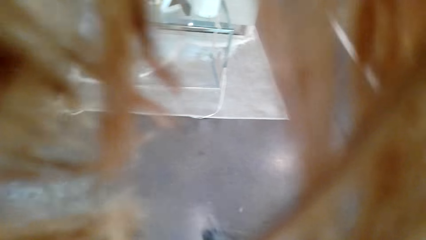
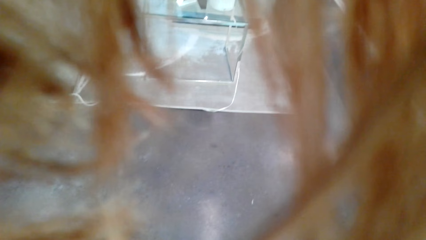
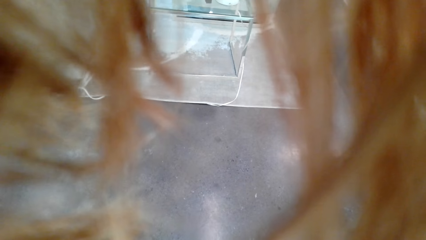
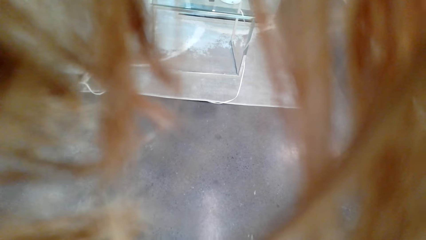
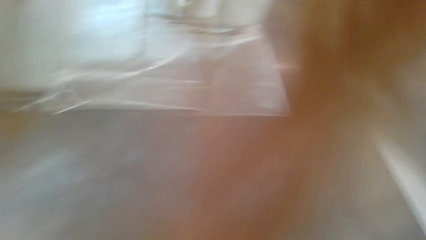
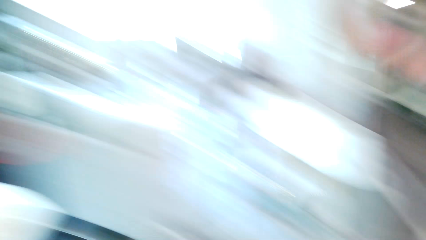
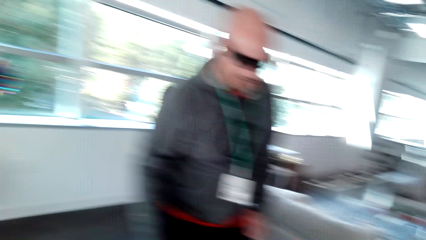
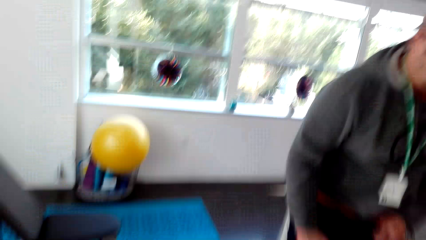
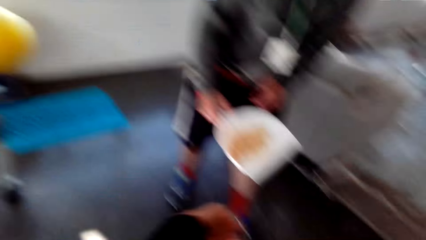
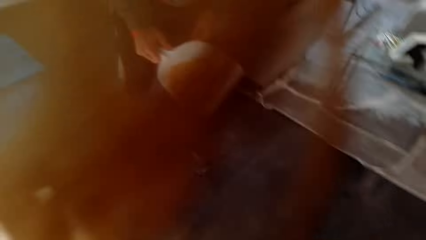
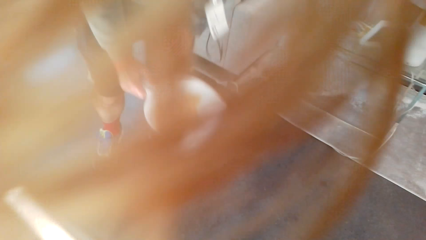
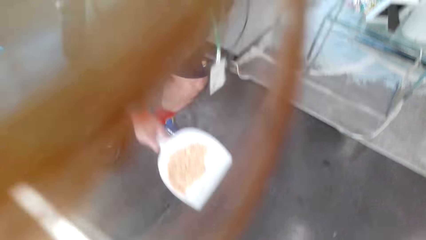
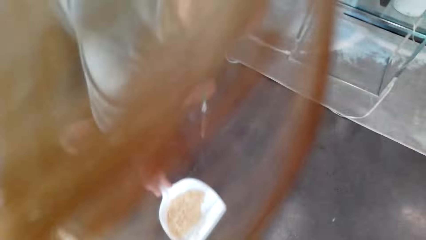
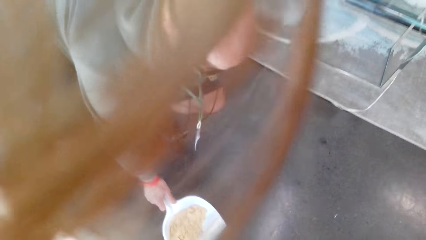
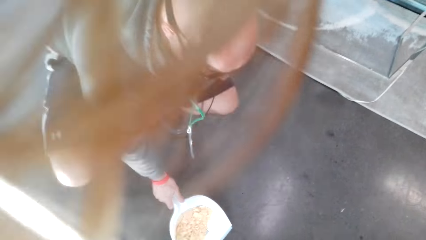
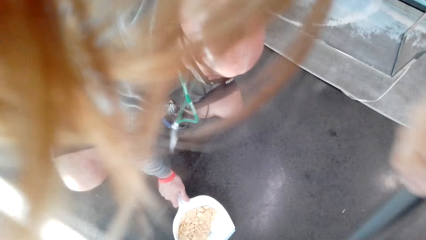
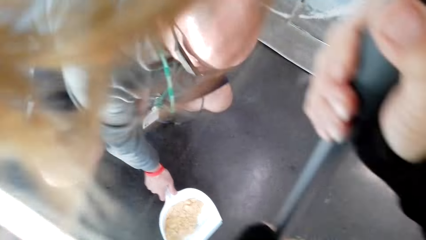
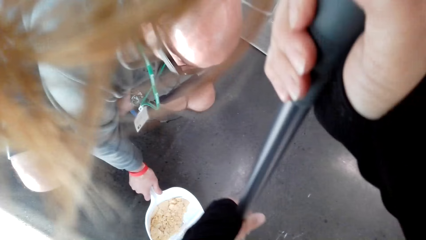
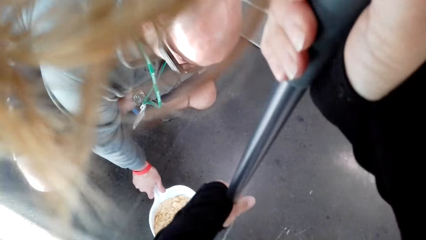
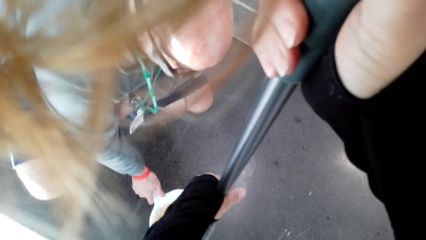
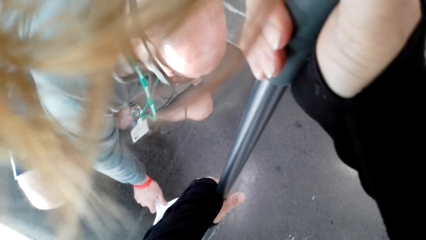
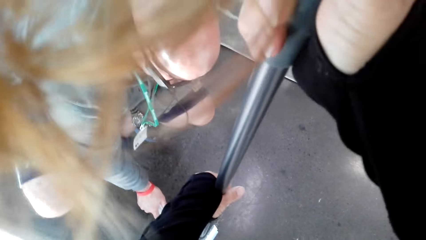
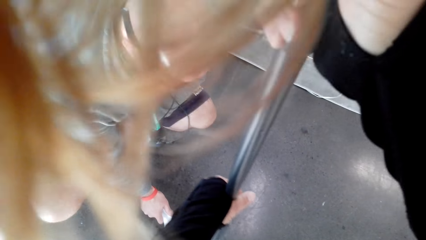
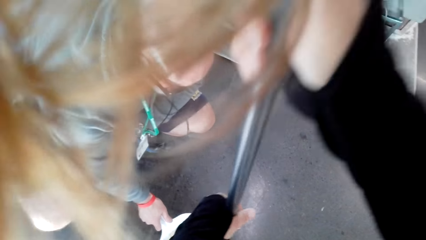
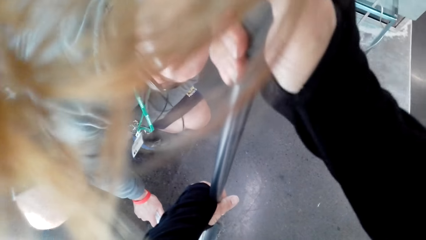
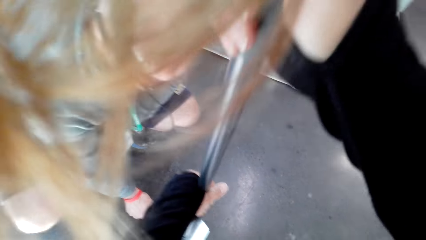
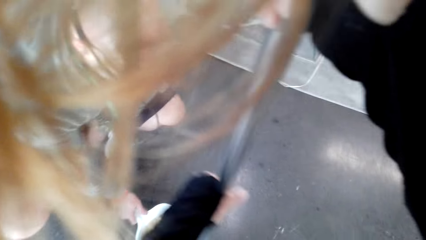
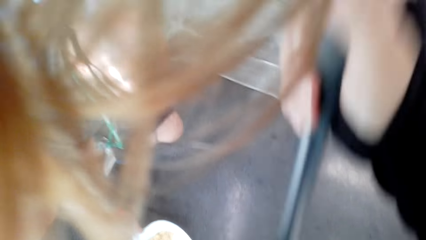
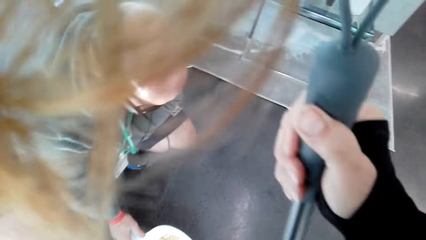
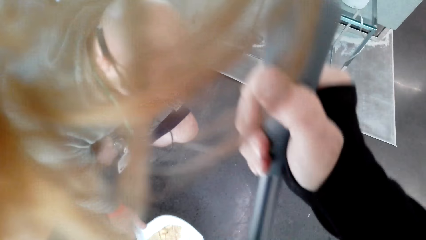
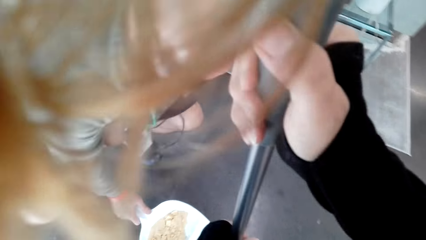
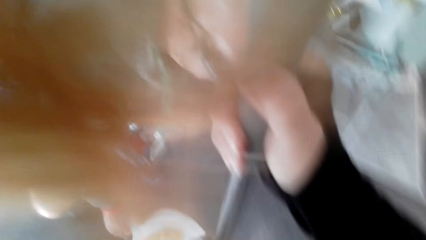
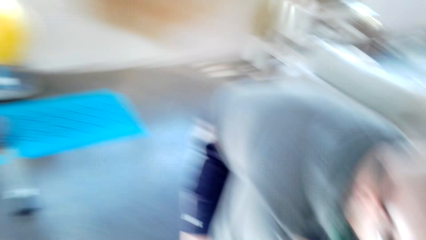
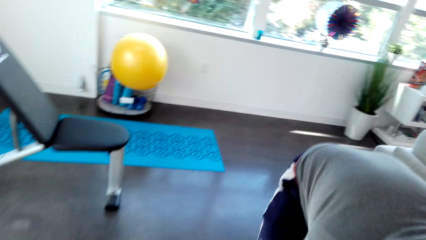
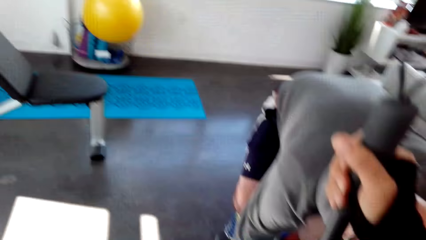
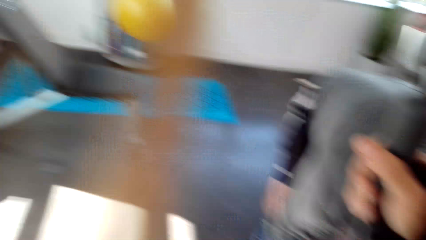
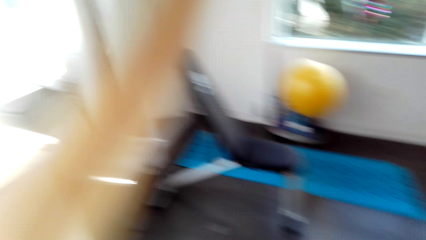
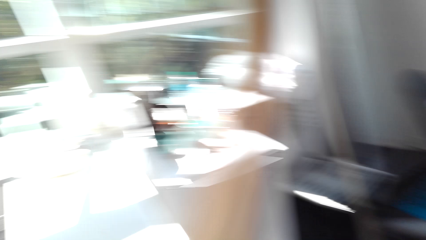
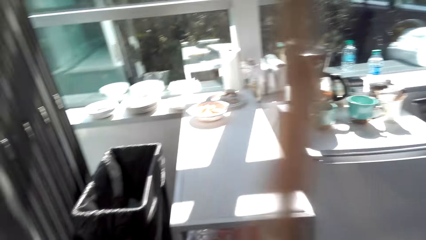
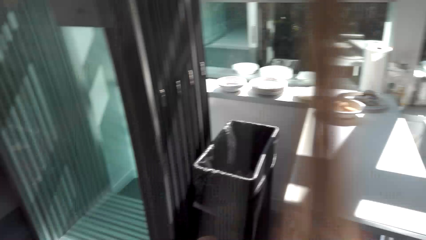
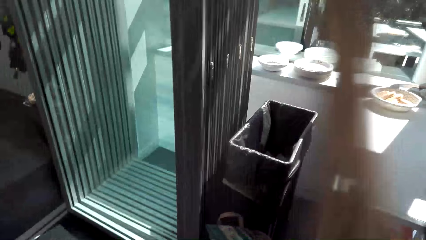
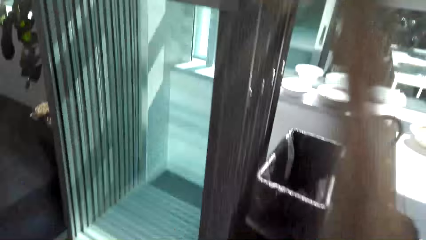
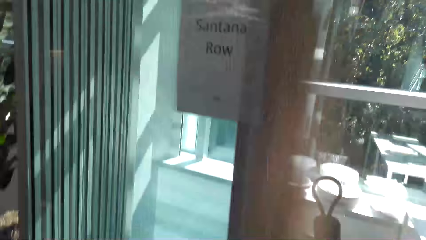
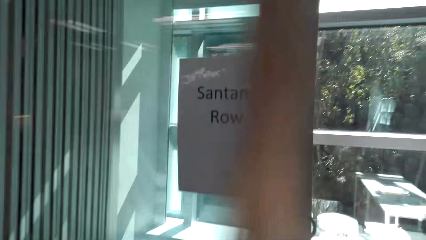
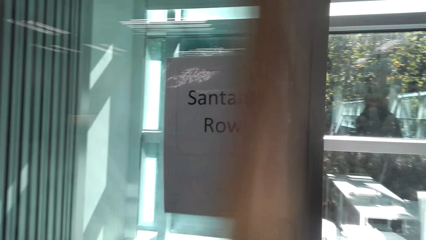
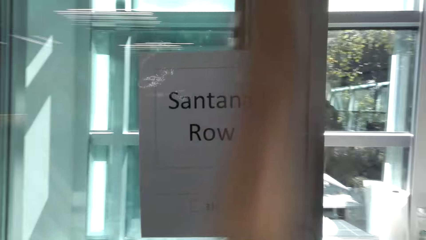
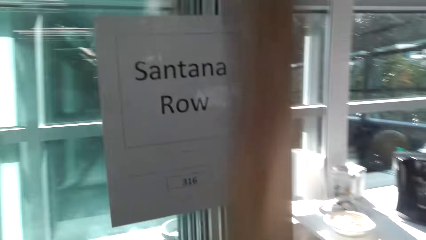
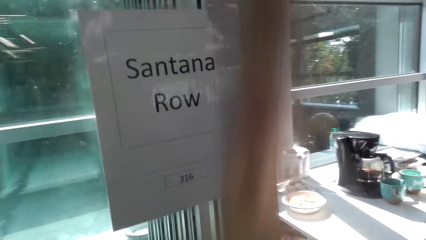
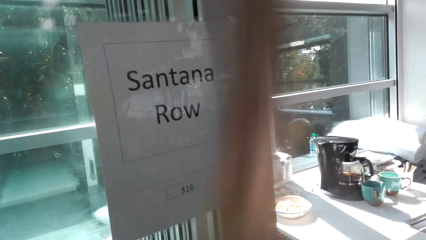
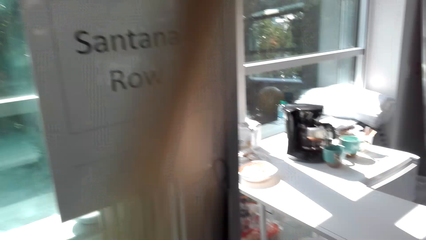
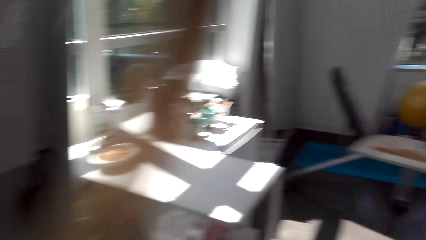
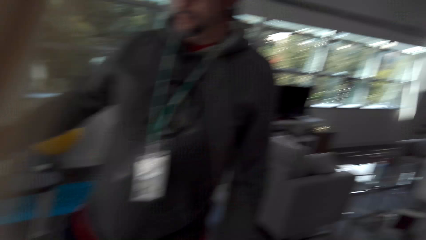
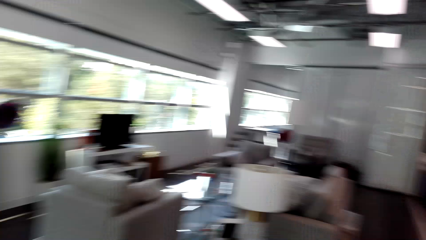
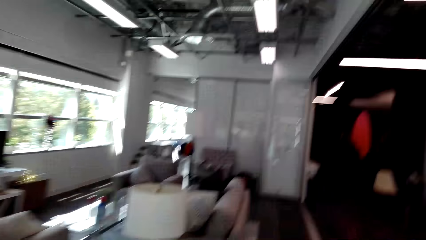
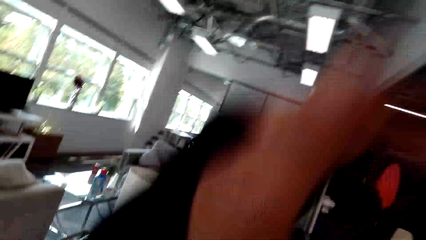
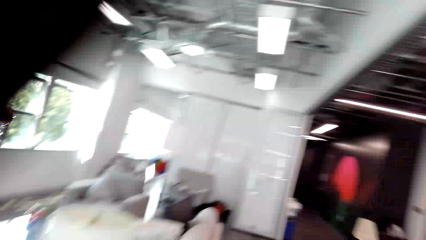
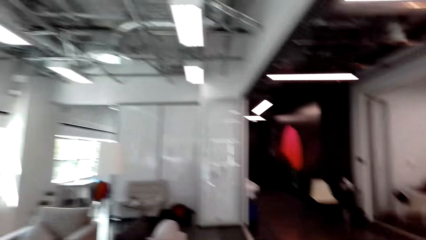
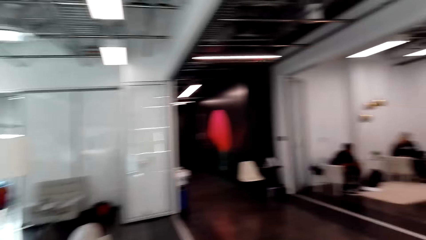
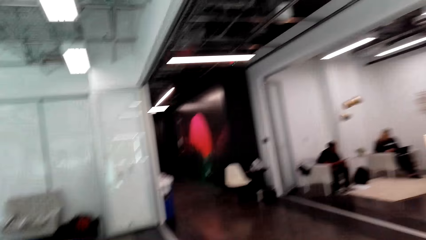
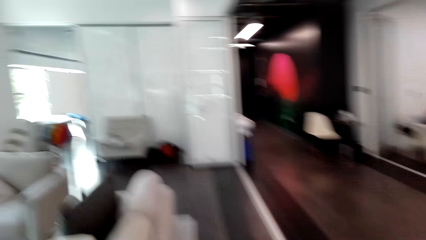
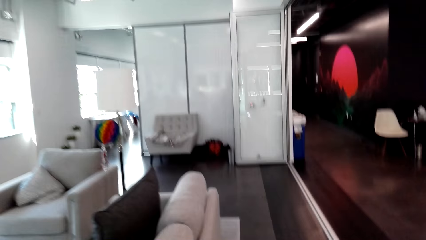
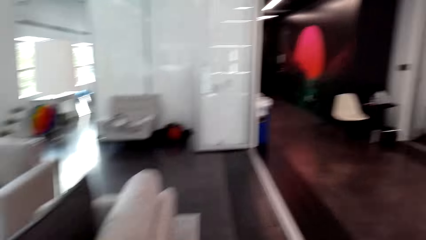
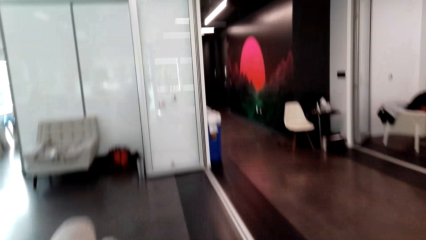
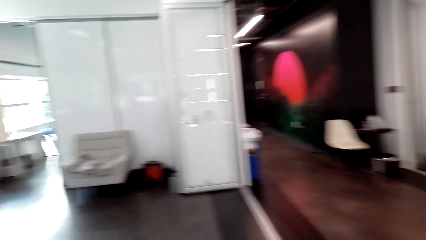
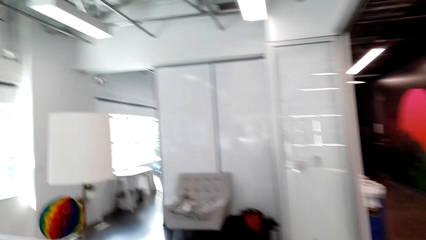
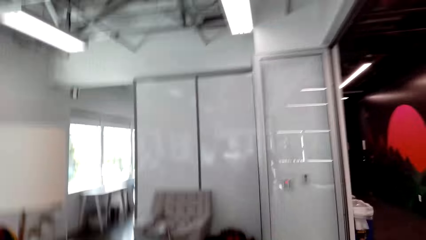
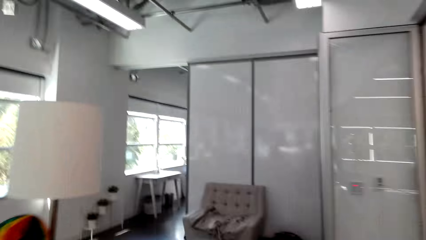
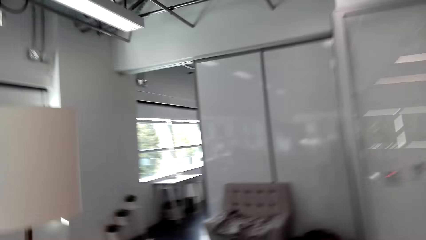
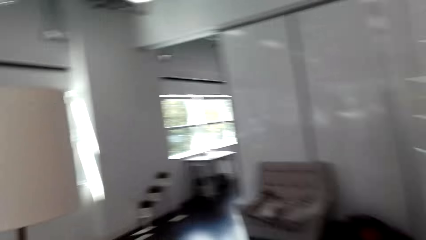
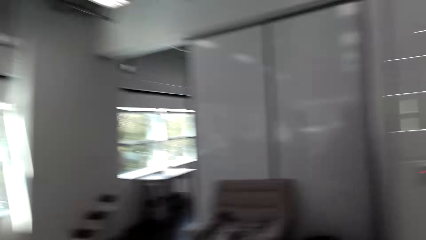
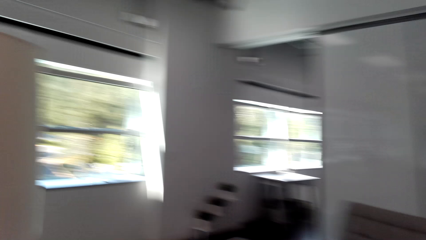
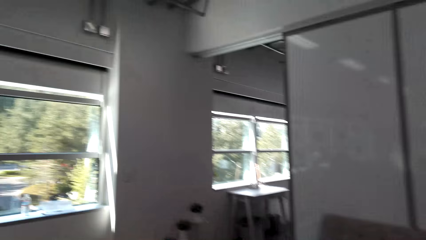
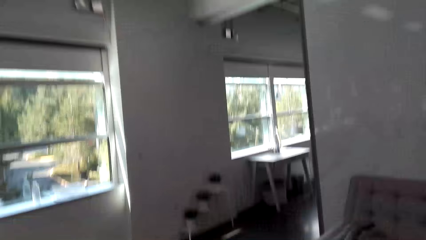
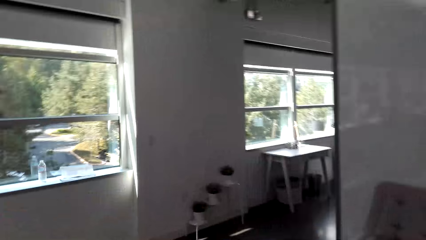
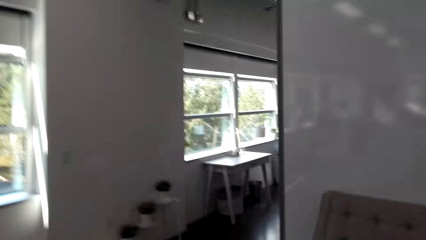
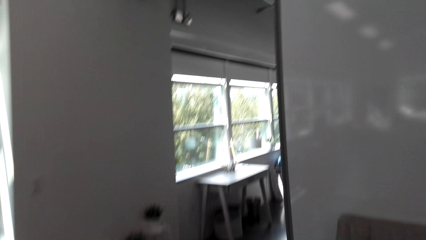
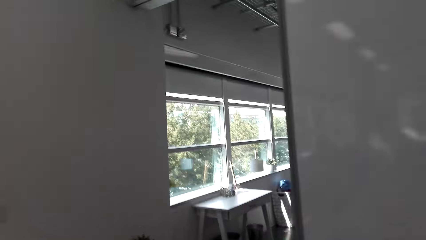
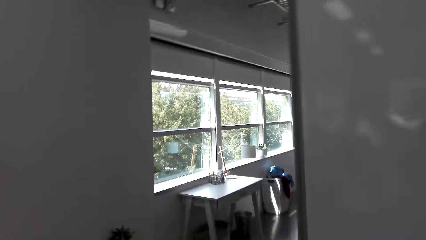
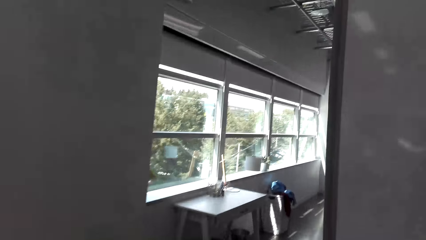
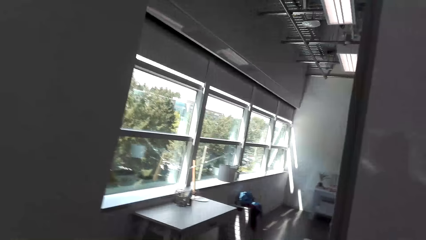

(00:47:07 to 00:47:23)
The camera wearer looks around. The man puts the dust pan on the floor. The camera wearer sweeps dirt in the dustpan. The man squats. The camera wearer dialogs with the man. They walk to a bin and walk around the room.
